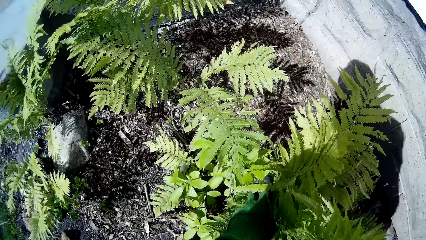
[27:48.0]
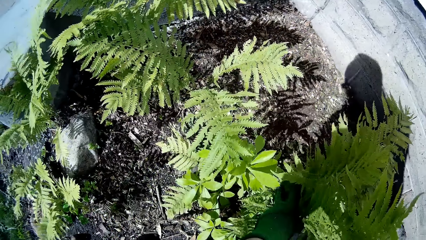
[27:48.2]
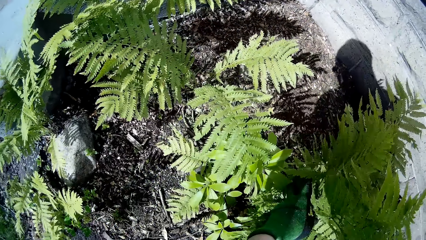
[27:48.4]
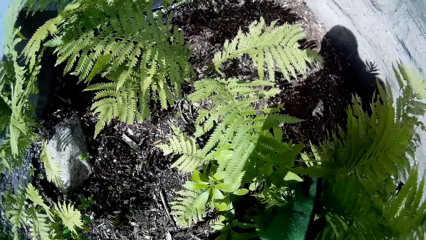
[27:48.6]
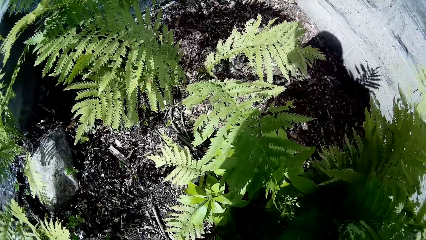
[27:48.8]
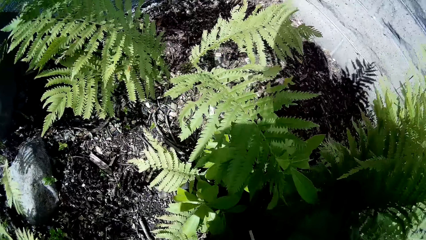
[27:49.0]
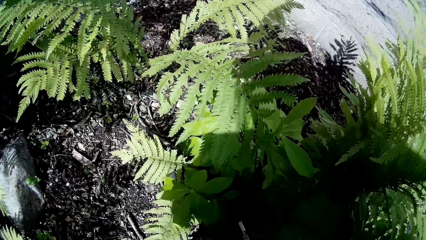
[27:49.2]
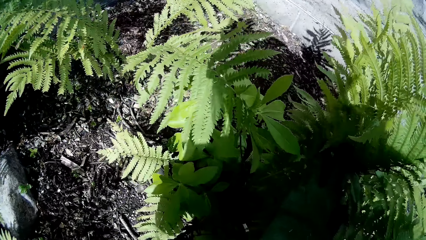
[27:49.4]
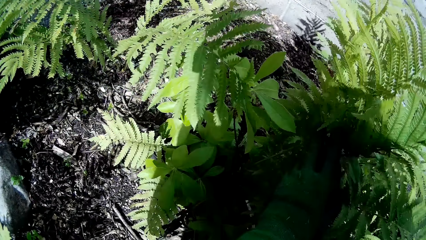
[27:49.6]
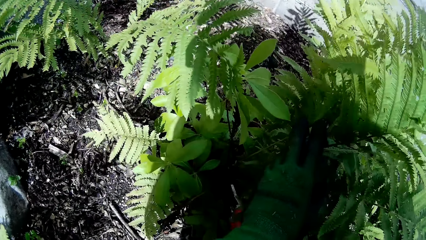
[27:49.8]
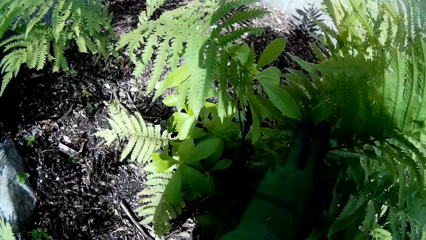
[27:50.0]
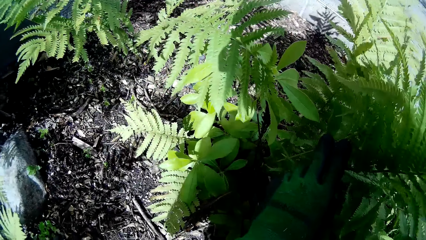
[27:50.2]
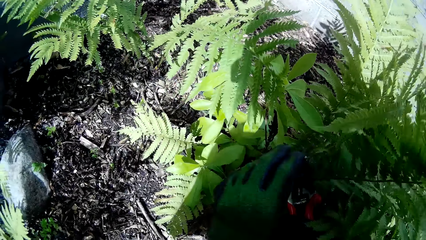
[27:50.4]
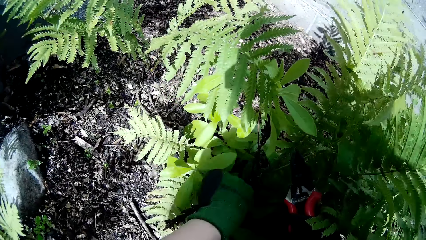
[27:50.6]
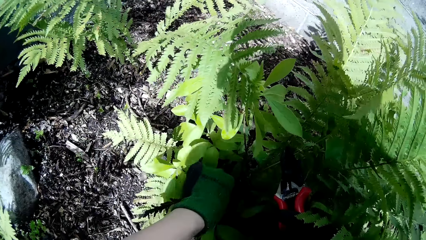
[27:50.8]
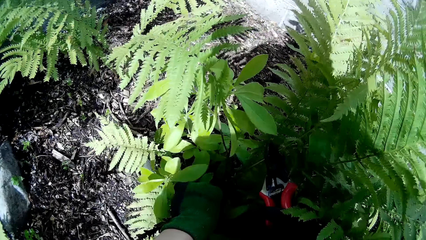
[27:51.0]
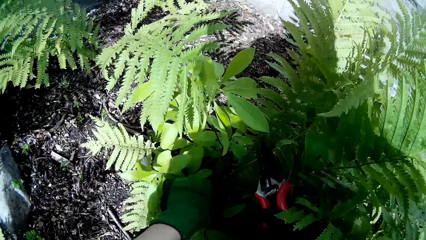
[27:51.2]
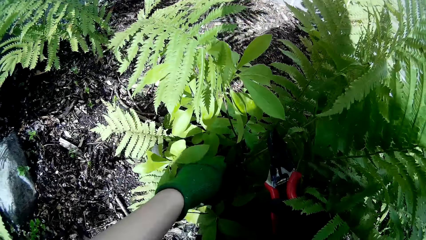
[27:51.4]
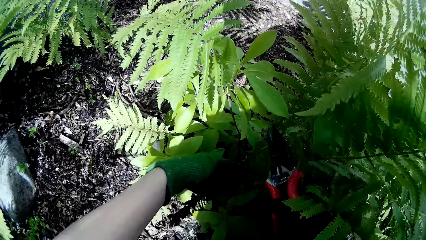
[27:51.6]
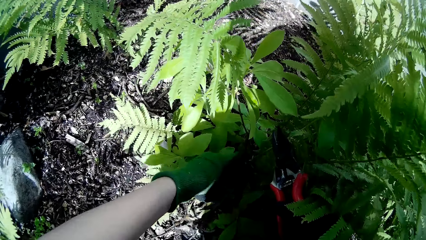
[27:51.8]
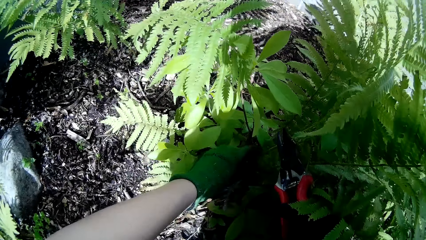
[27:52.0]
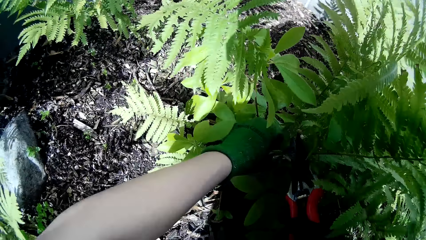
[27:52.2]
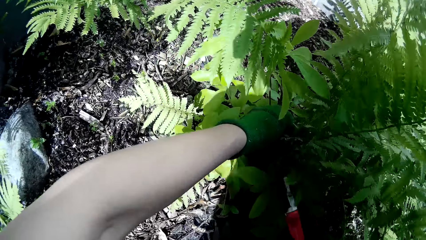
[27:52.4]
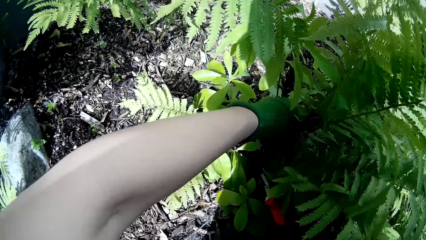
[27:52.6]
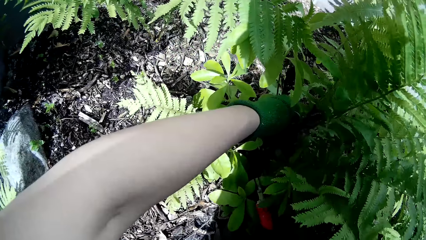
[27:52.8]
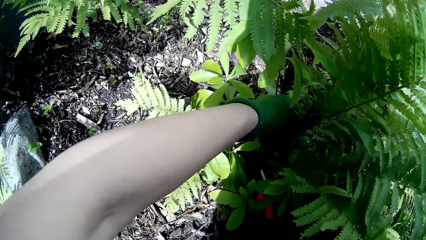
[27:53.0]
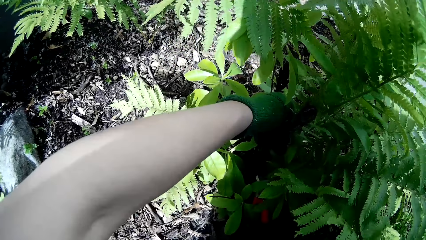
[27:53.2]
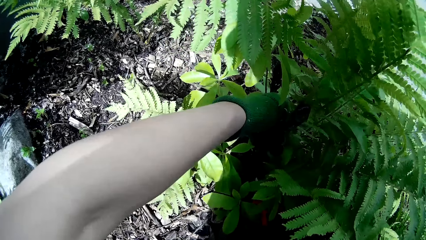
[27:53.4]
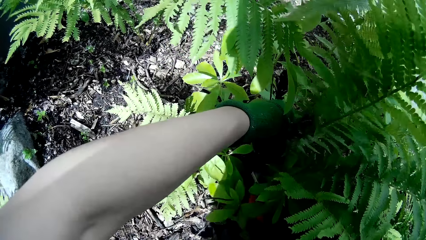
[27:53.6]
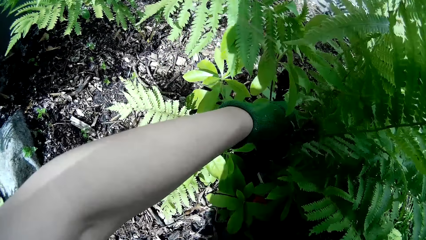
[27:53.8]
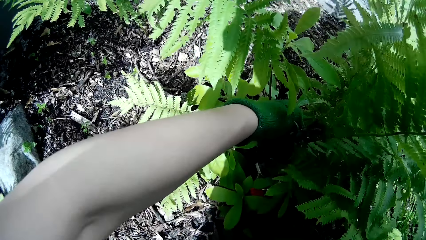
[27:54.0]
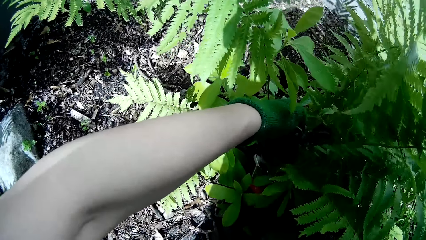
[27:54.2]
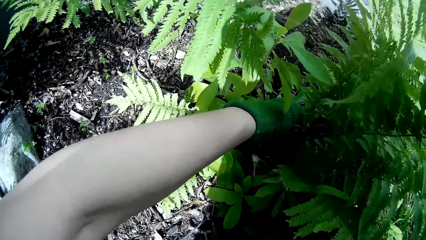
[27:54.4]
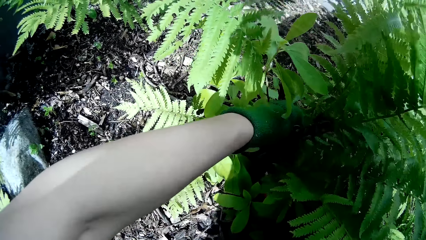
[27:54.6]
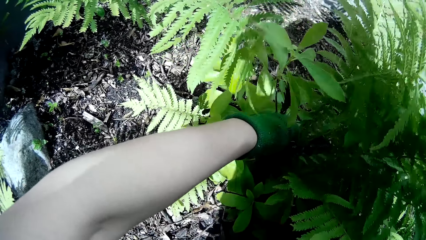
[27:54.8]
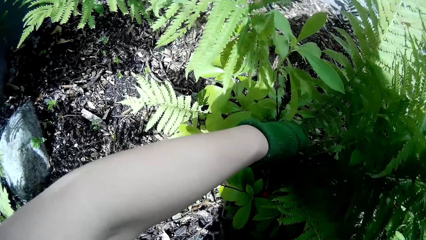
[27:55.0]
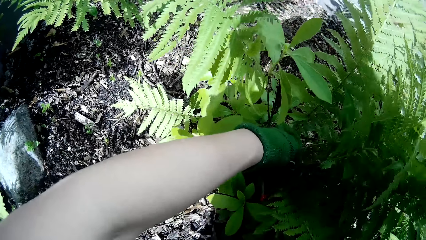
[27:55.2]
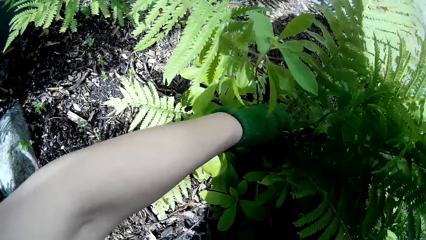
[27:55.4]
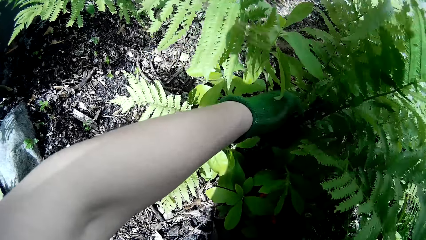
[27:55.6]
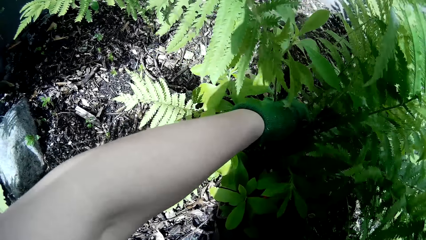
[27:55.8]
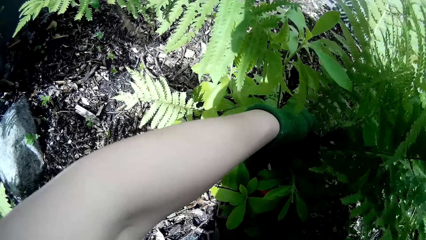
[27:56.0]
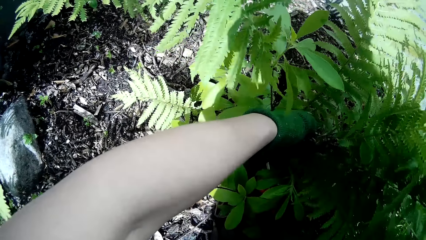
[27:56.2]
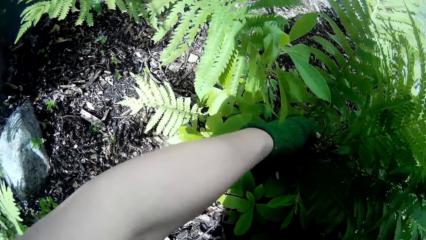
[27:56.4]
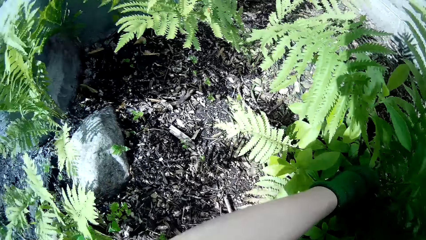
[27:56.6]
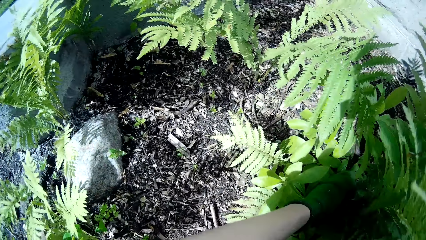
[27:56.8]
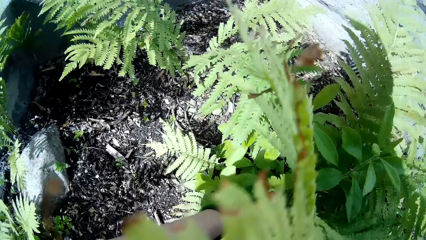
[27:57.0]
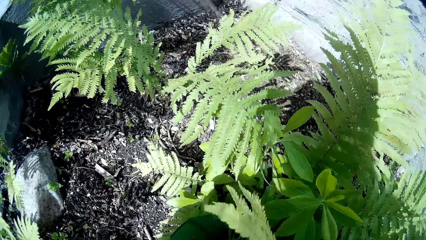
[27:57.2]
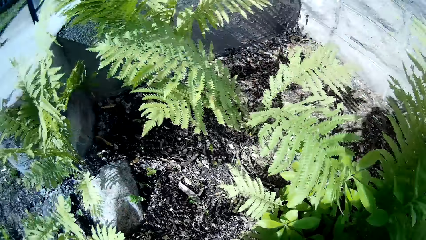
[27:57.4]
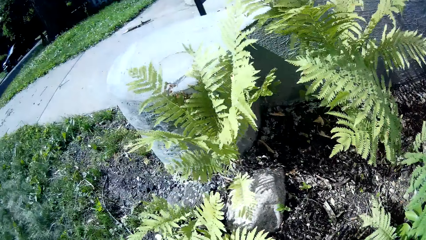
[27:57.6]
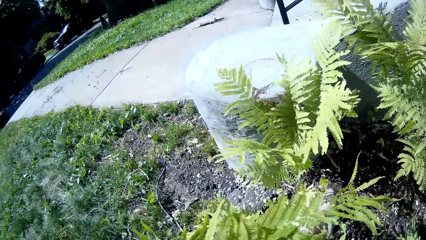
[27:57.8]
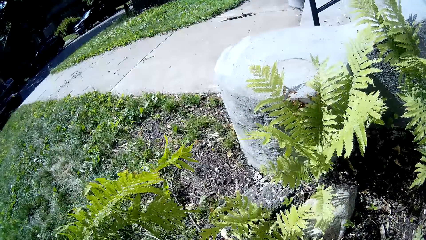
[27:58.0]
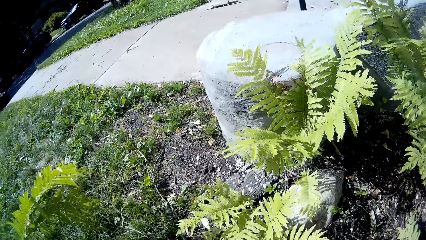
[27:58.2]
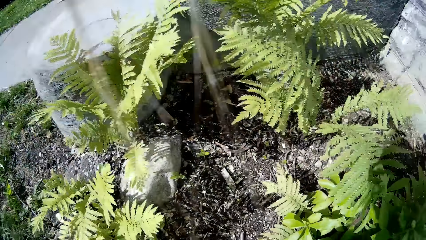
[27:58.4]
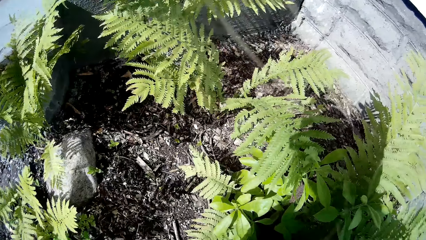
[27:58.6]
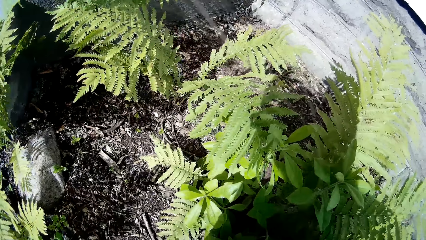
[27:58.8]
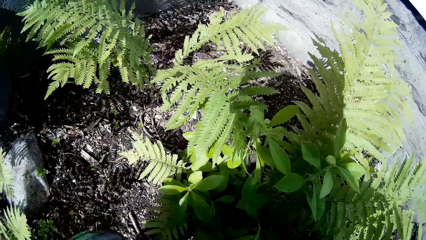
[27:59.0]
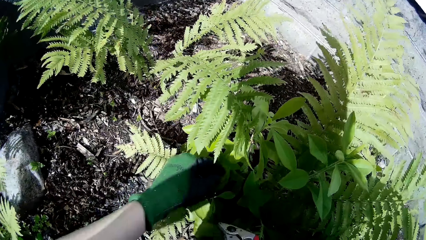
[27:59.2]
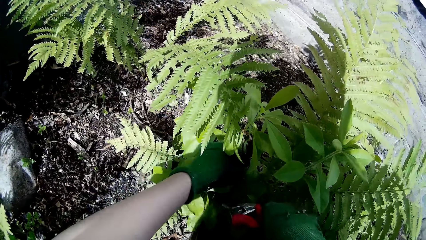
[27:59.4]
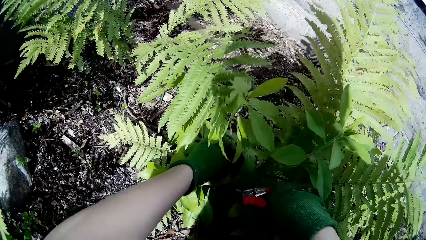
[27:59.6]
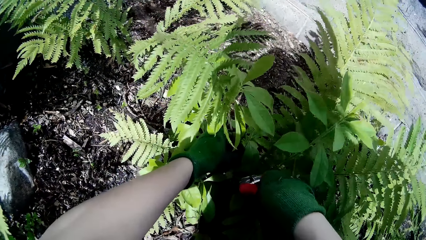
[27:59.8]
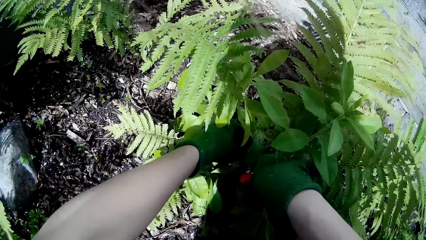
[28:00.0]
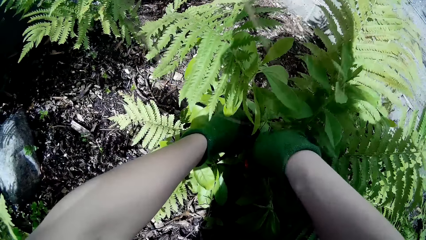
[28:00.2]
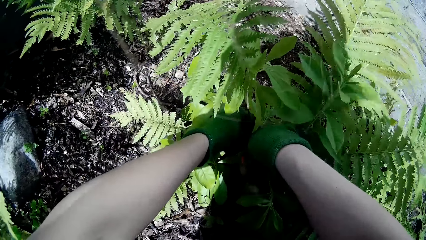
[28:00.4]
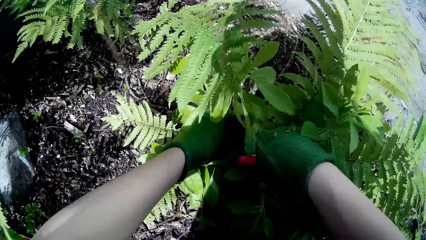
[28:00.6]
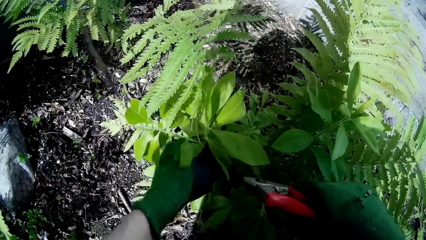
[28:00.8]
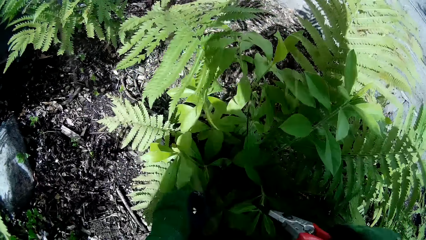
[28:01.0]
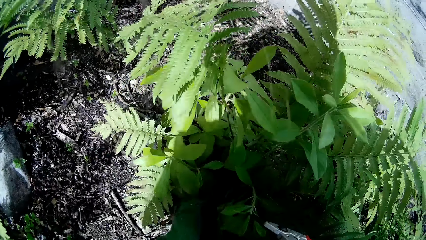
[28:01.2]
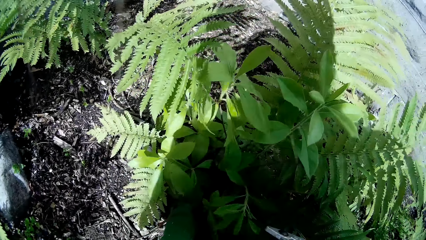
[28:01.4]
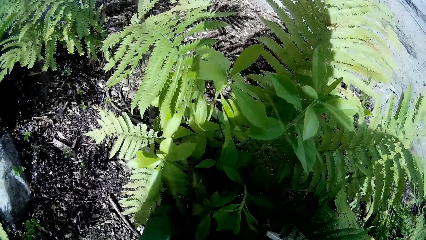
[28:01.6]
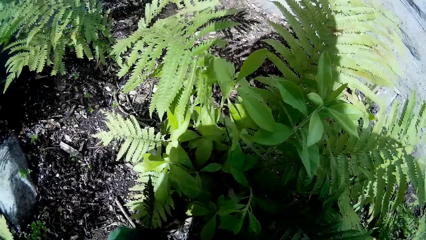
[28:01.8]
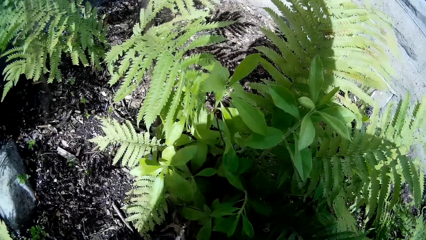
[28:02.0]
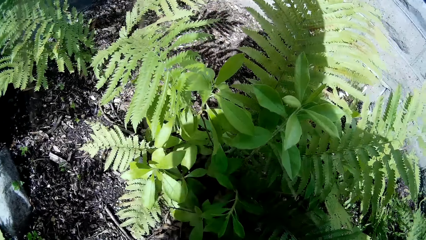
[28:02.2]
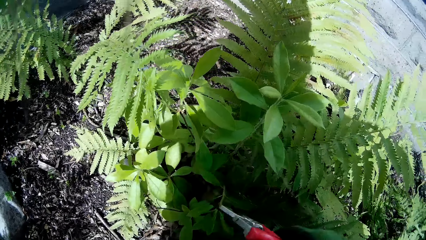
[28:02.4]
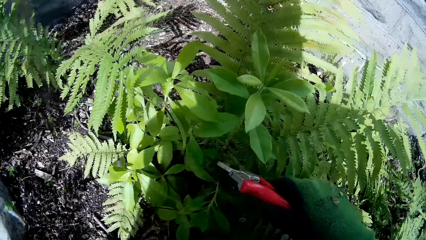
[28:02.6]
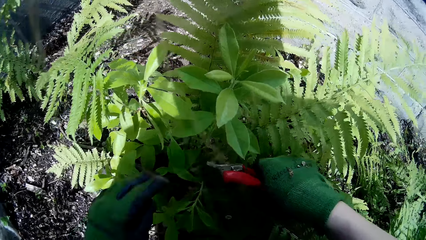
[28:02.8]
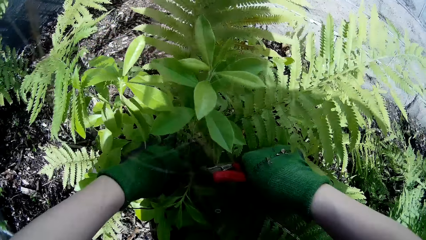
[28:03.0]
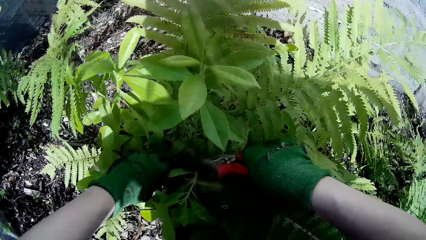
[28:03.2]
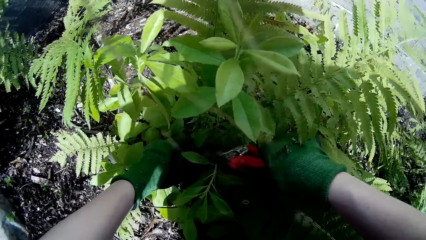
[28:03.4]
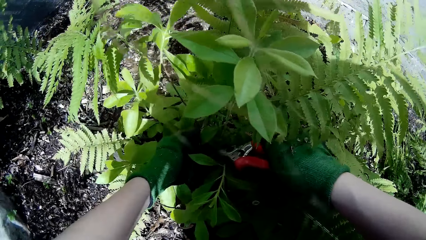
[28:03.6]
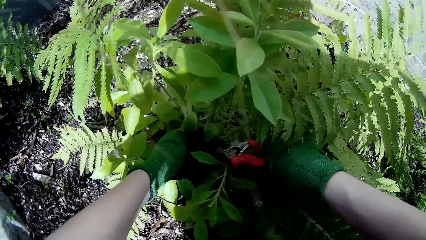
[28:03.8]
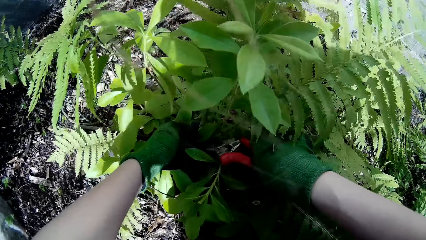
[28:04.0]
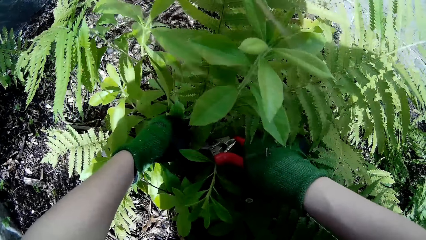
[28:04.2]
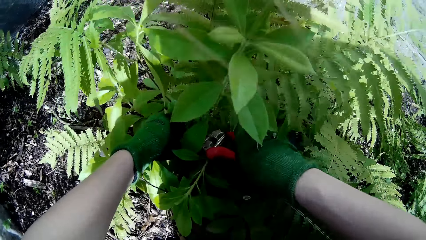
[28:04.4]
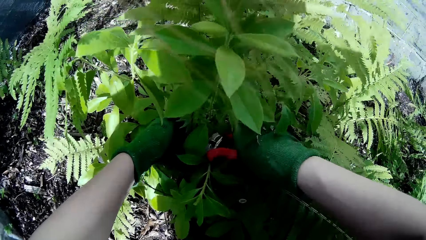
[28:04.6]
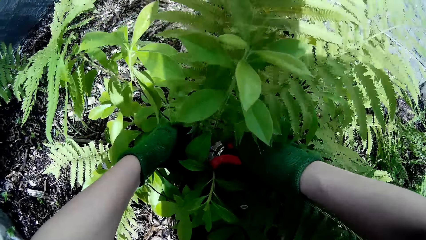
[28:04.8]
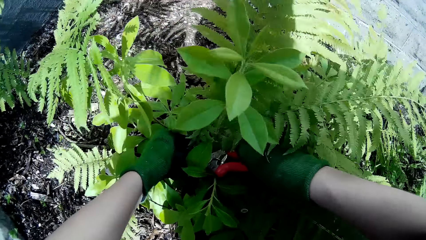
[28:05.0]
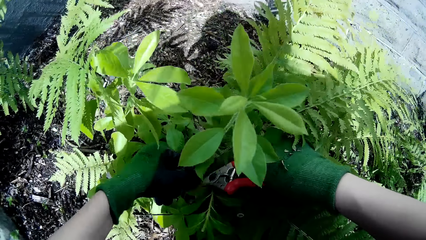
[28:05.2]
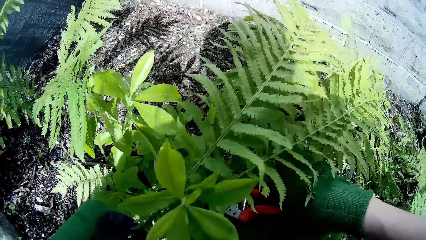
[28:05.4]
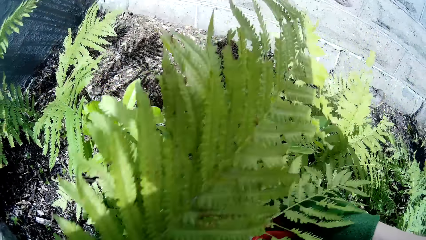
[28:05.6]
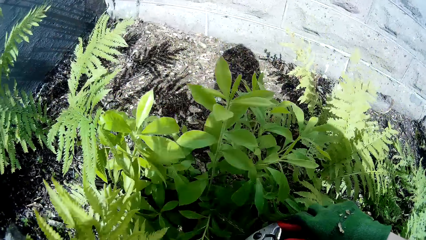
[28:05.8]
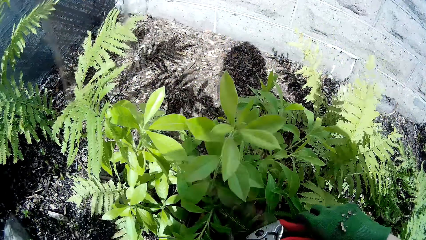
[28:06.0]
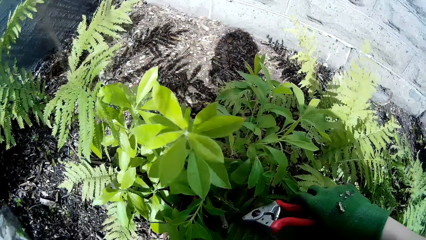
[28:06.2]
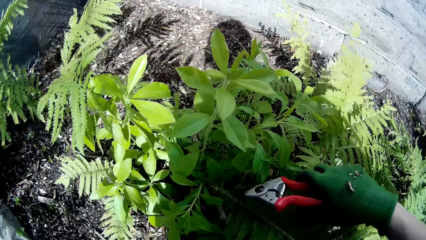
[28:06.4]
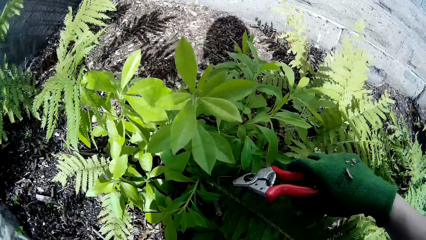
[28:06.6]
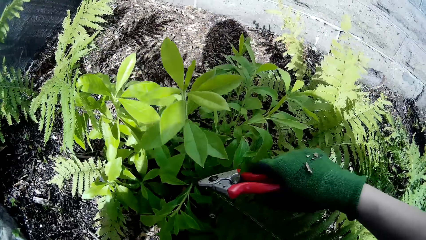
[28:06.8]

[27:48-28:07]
The camera wearer moves a plant with her left hand. She prunes the plant with the pruner in her right hand. She holds the plant with her left hand. She prunes the plant with the pruner in her right hand. She holds the cut plant in her left hand.
